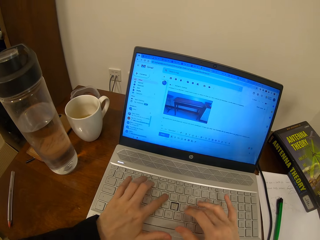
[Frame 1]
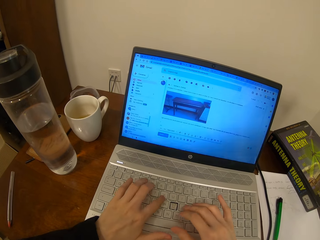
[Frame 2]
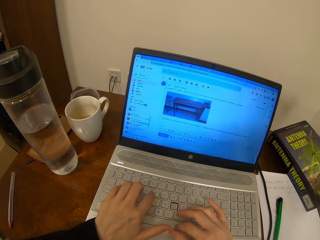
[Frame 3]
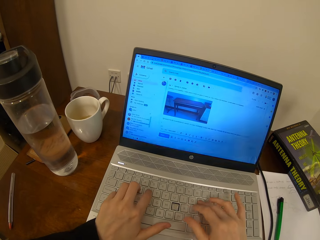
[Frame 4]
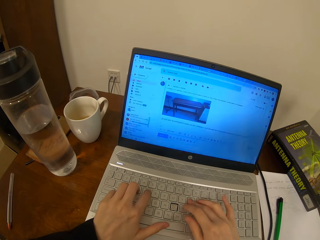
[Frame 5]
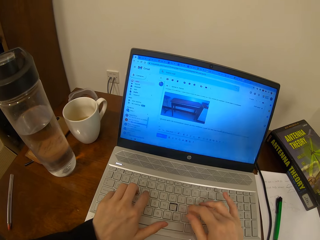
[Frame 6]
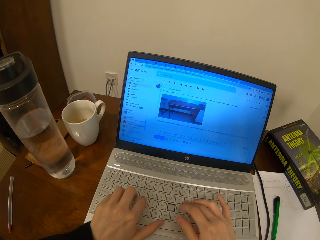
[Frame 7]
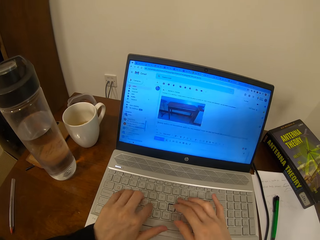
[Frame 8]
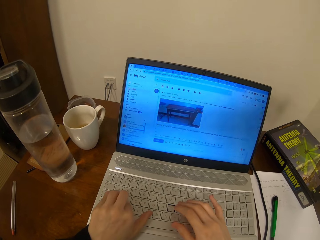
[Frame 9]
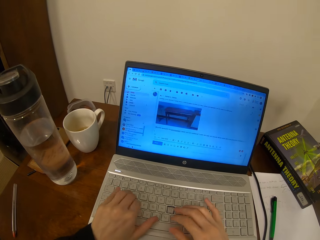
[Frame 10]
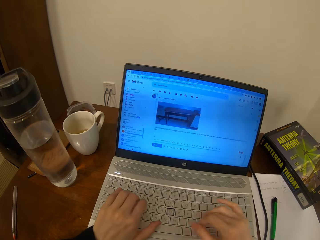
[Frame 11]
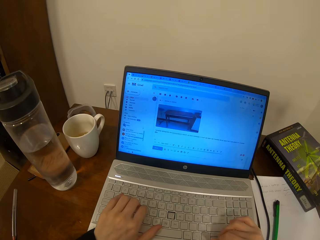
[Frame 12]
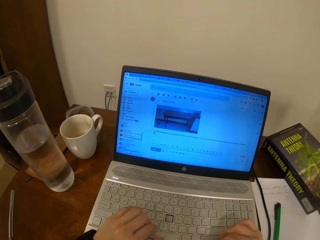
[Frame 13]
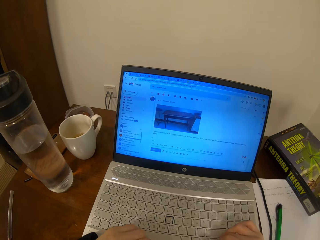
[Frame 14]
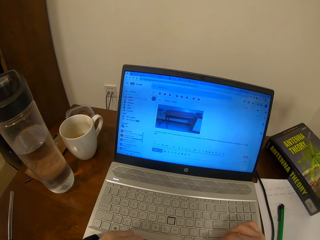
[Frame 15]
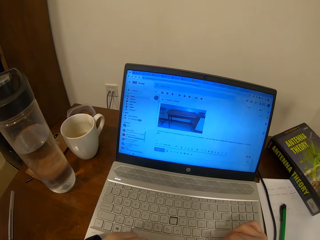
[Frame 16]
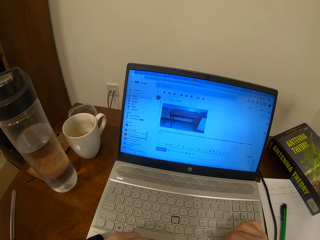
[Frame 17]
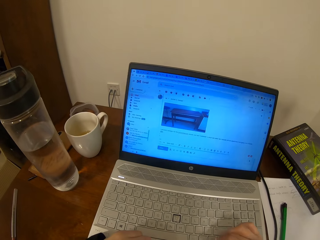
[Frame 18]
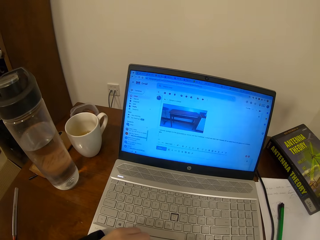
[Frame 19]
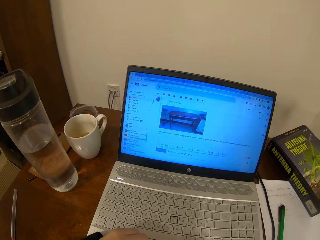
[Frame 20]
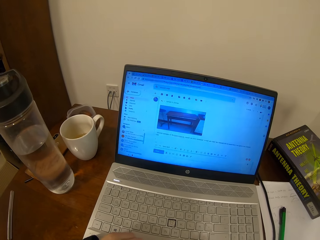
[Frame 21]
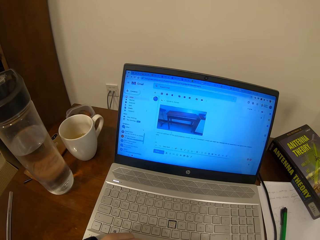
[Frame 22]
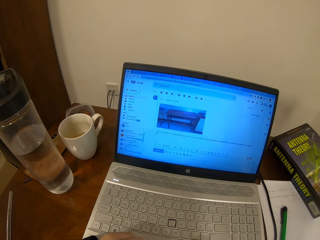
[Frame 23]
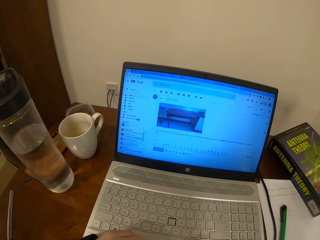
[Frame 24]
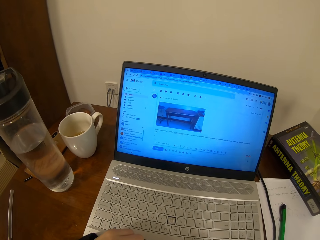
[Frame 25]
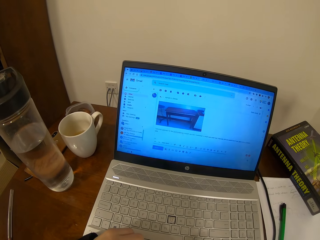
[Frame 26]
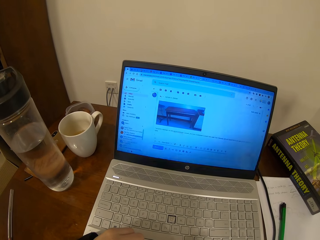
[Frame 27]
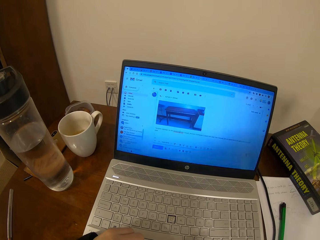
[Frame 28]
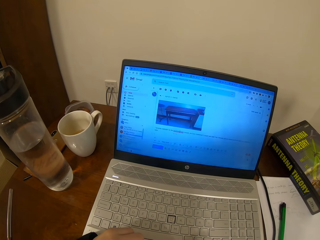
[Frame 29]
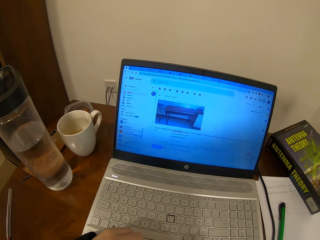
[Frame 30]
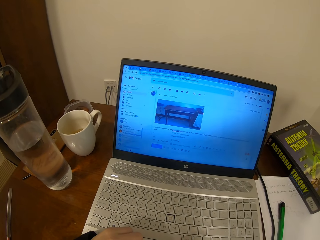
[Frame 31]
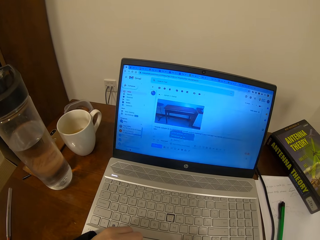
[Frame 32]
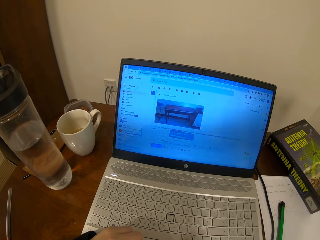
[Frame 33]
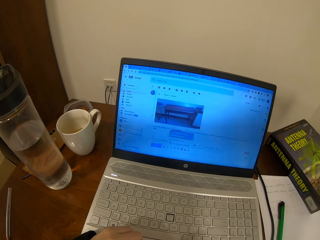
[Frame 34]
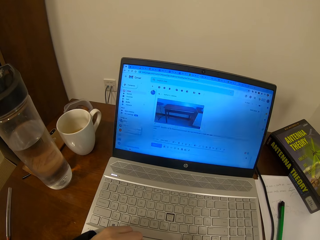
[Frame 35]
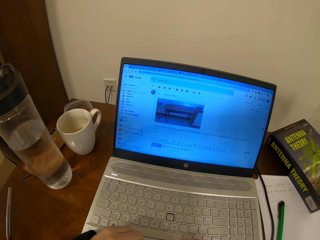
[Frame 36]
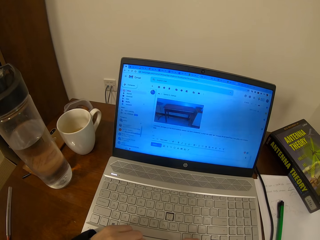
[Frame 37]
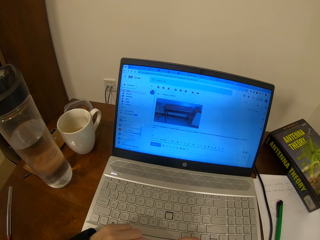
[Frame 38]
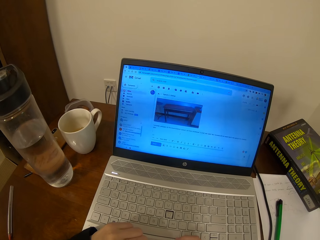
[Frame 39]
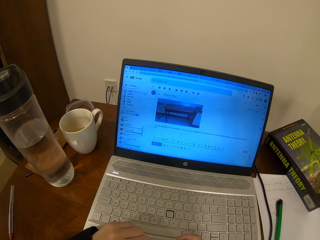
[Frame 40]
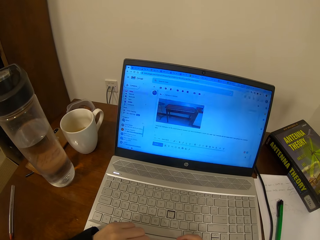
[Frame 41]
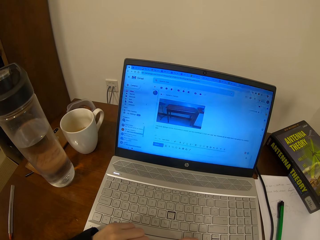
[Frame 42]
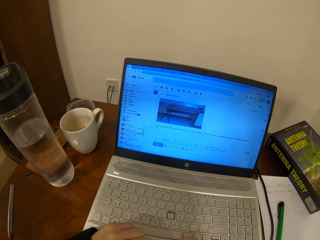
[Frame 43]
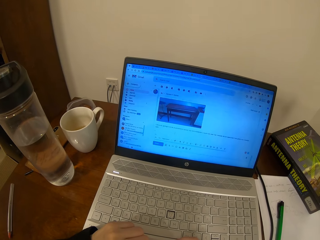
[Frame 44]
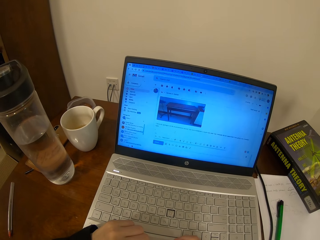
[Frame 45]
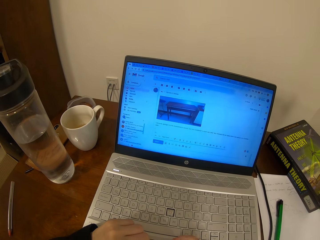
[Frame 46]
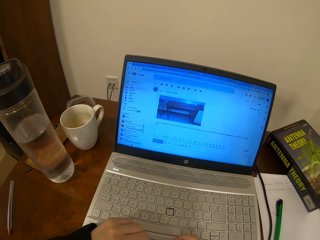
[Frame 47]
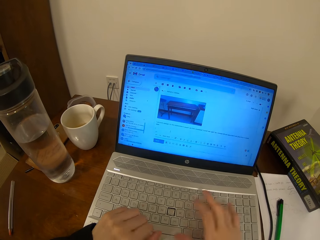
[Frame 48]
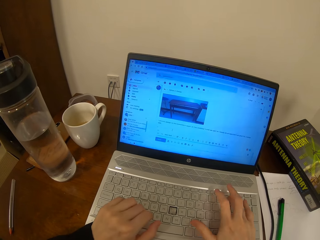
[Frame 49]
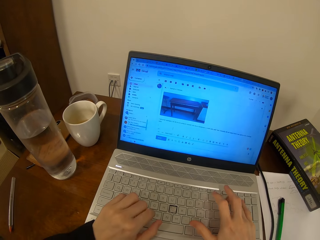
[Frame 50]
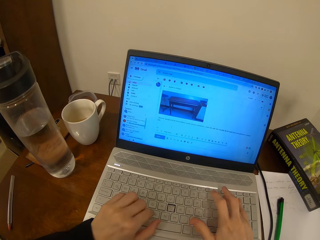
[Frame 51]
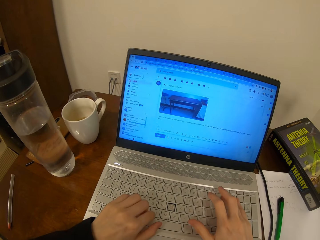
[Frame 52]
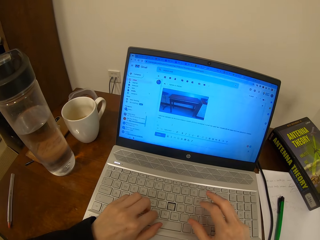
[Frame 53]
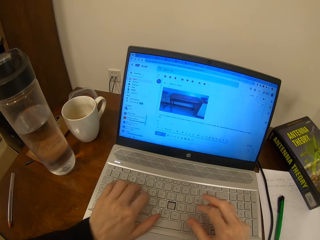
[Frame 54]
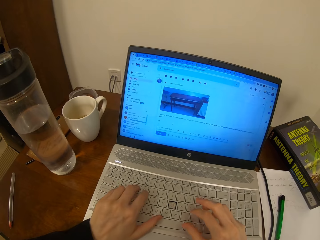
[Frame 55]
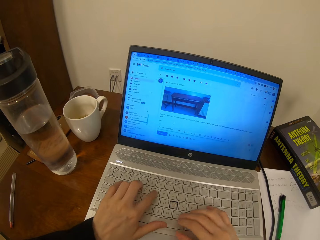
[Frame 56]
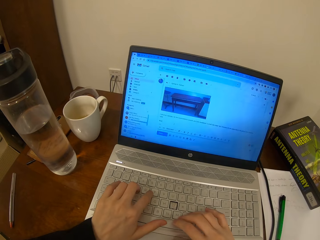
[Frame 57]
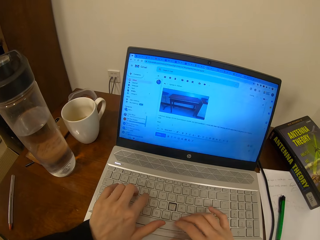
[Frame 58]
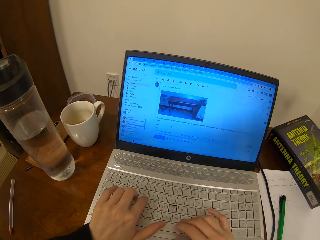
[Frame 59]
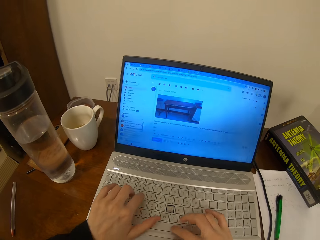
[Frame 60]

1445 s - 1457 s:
The camera wearer reads on the laptop. They type on the keyboard.

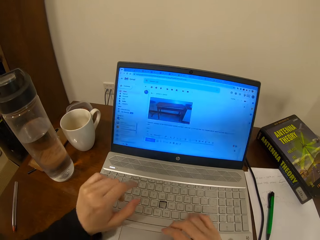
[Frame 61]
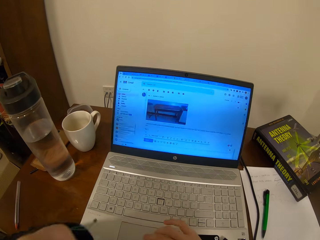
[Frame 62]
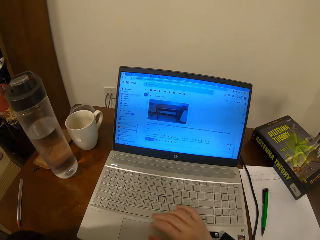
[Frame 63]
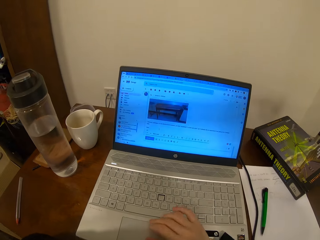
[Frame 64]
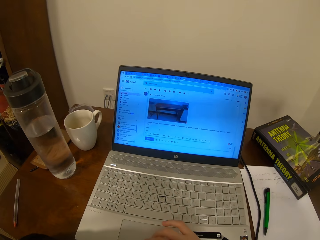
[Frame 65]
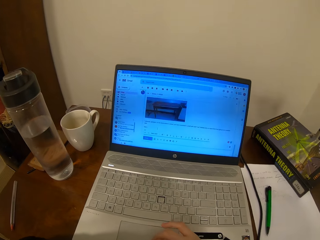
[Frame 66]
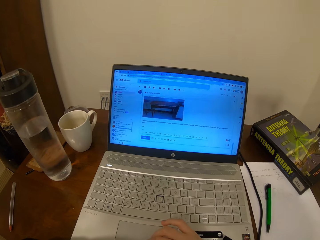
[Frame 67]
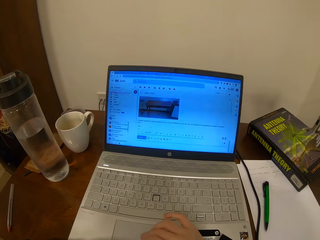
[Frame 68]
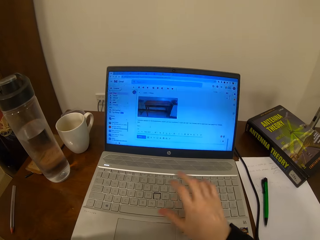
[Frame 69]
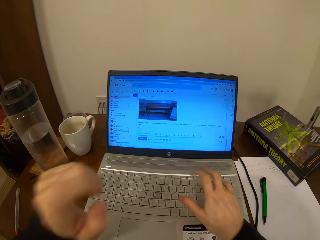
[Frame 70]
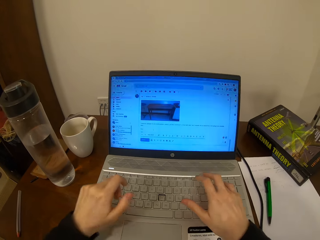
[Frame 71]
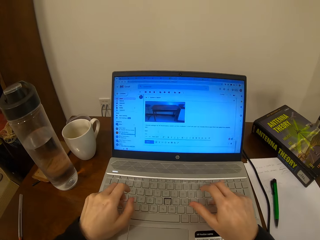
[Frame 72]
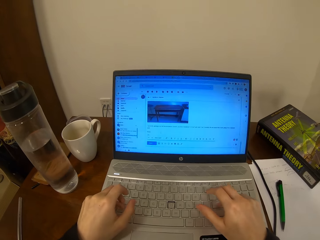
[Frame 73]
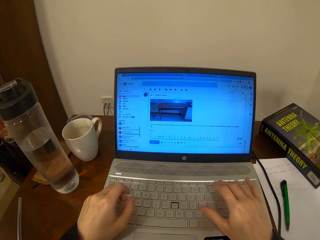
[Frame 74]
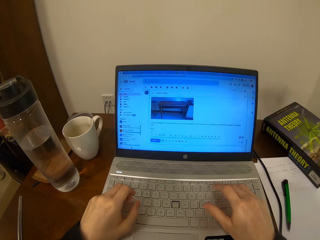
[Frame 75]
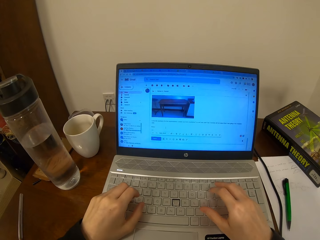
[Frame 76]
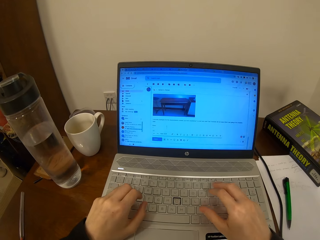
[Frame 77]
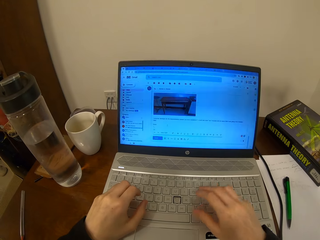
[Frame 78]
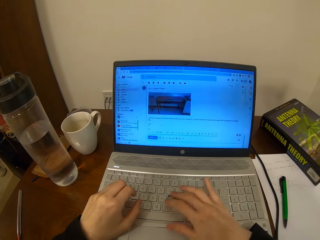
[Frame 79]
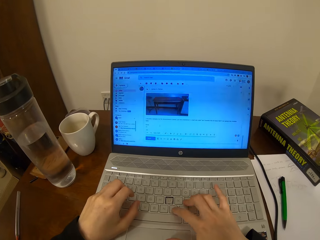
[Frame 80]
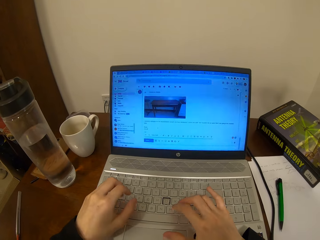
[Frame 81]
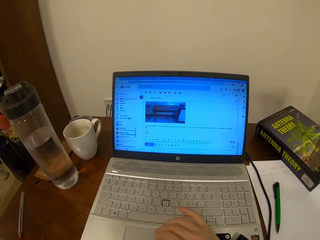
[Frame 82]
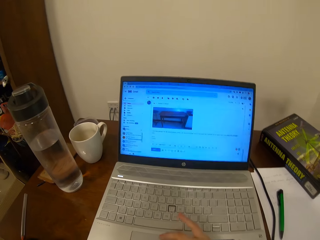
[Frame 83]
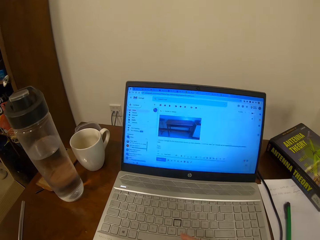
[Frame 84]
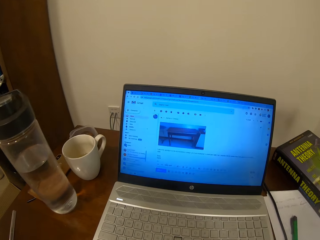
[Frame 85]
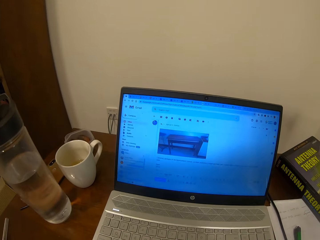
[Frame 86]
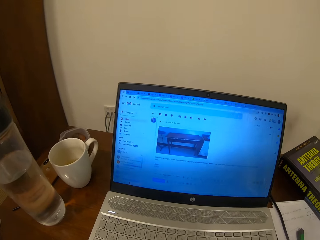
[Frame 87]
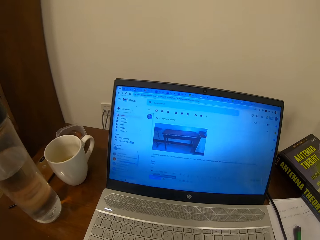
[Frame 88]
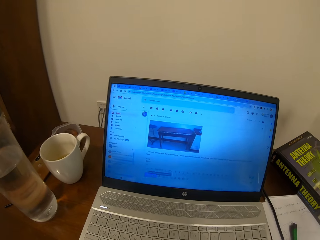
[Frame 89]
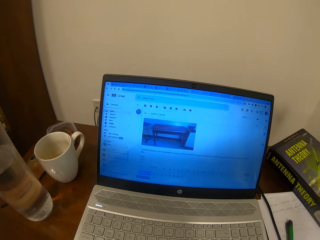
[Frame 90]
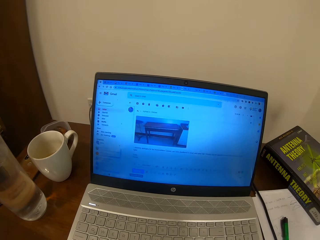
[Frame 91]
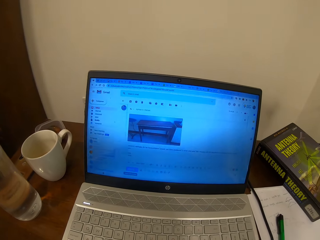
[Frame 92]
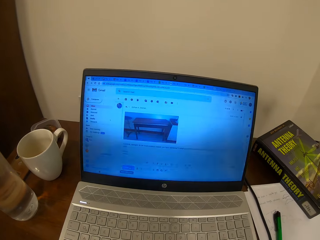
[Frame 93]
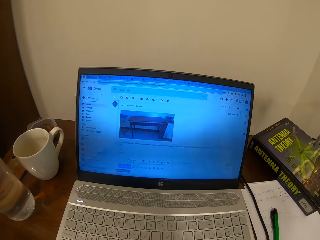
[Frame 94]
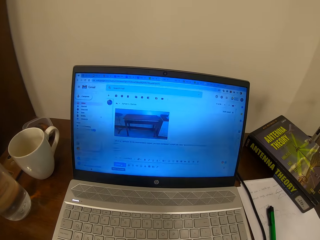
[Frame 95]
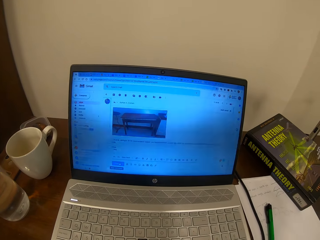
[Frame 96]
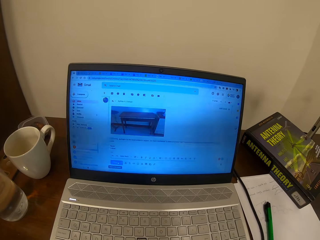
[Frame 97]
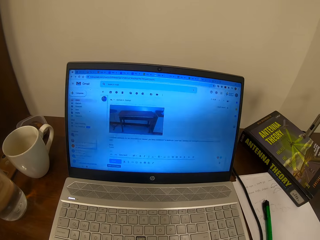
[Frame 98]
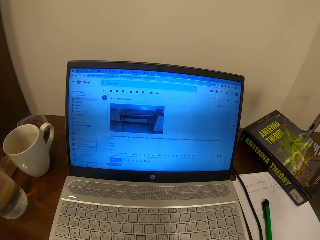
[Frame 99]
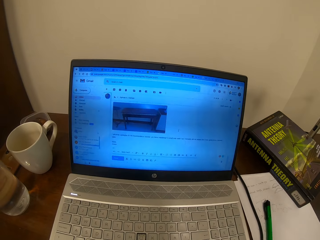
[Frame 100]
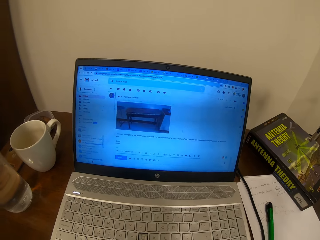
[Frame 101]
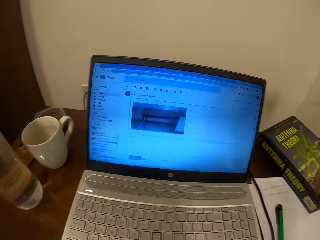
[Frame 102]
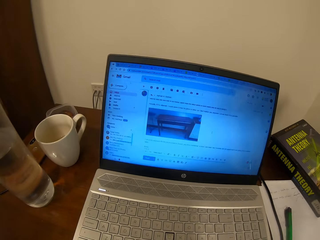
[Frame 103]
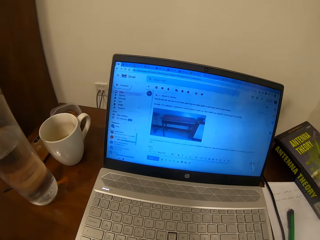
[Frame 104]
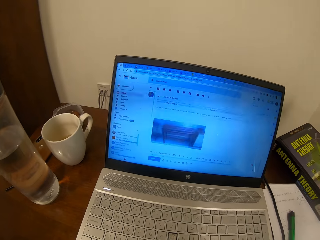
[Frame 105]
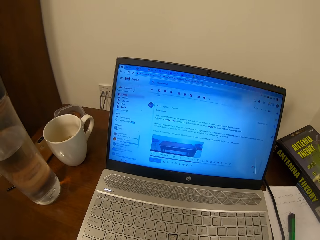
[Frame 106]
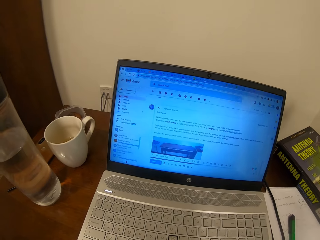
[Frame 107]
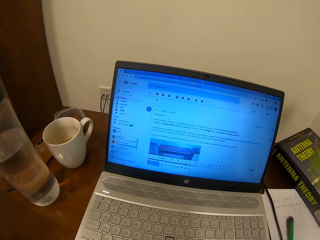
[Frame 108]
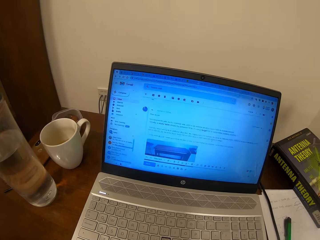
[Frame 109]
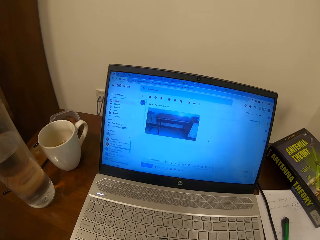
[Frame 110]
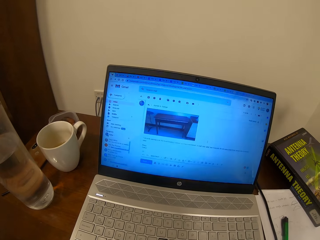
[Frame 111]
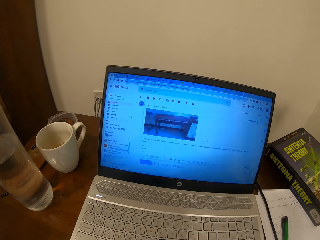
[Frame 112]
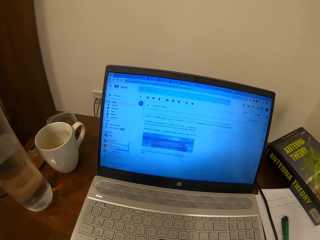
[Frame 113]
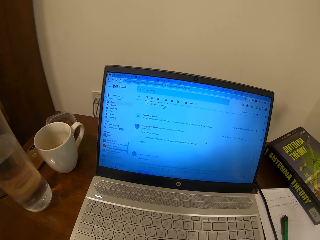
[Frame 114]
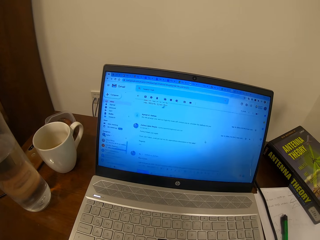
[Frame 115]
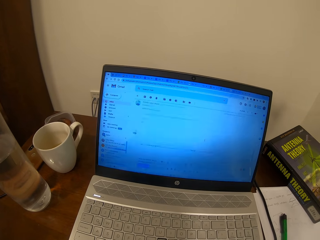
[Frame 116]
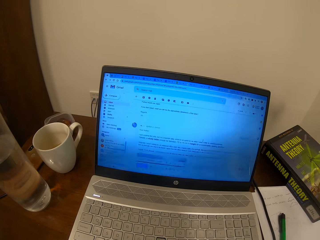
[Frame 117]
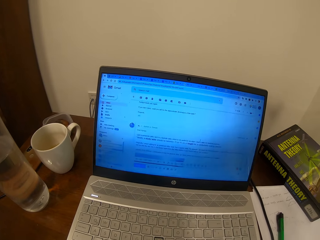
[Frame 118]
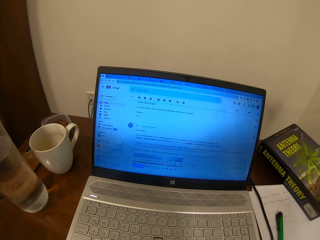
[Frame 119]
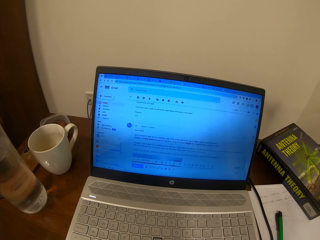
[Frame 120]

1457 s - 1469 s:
The camera wearer uses the touchpad. They type on the keyboard. They read from the laptop.
